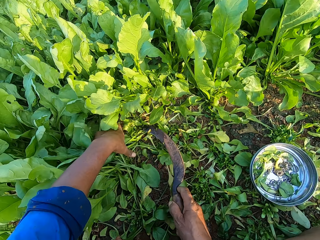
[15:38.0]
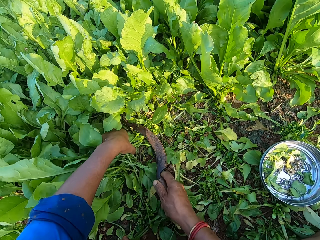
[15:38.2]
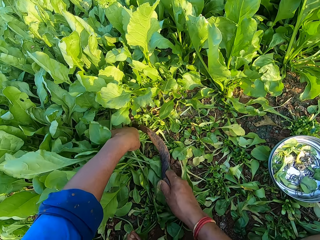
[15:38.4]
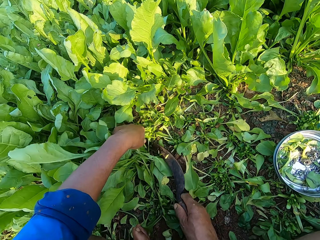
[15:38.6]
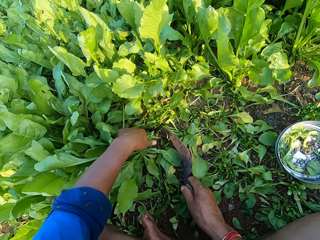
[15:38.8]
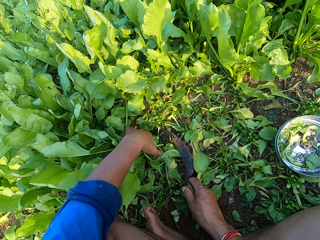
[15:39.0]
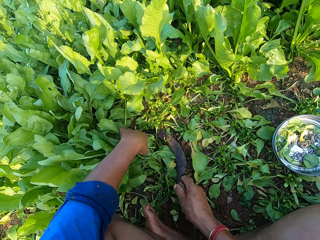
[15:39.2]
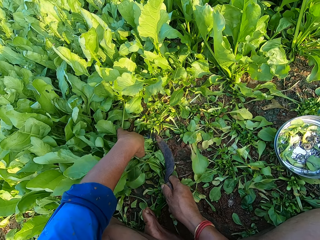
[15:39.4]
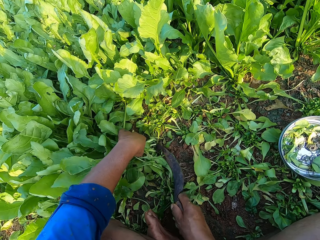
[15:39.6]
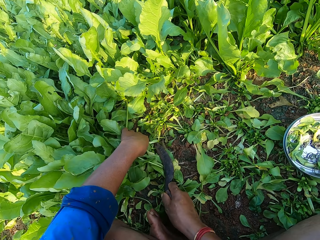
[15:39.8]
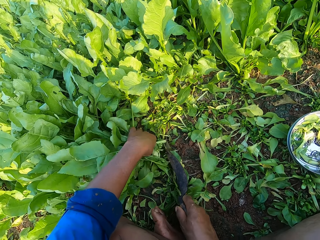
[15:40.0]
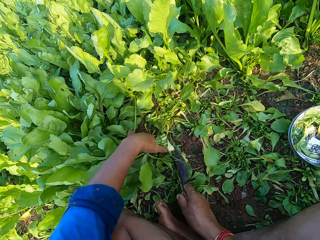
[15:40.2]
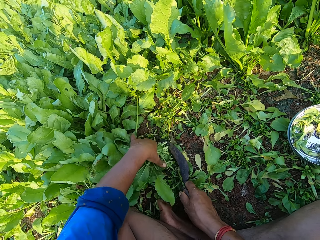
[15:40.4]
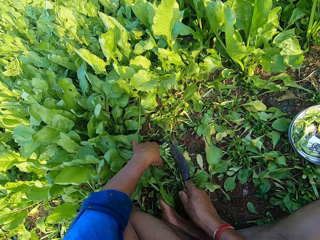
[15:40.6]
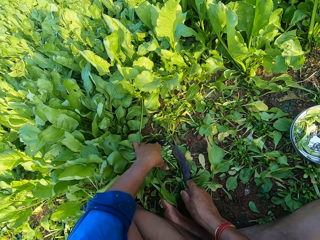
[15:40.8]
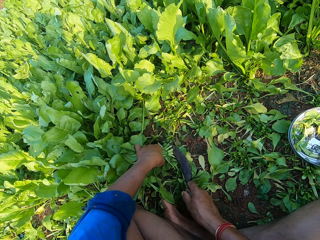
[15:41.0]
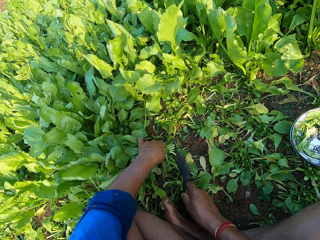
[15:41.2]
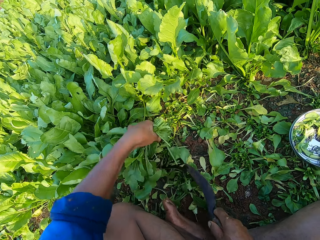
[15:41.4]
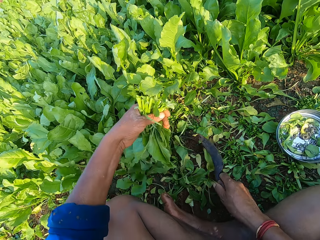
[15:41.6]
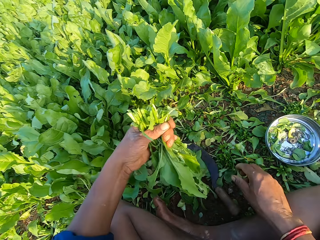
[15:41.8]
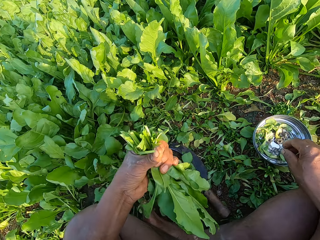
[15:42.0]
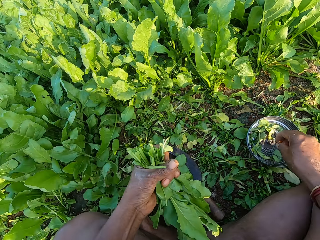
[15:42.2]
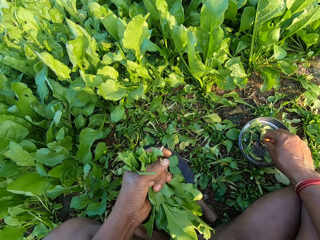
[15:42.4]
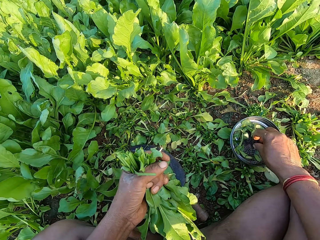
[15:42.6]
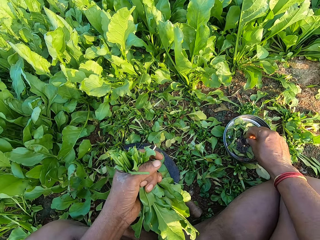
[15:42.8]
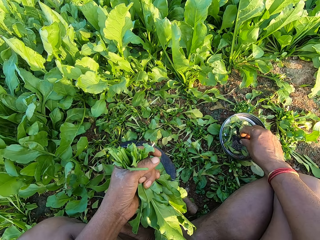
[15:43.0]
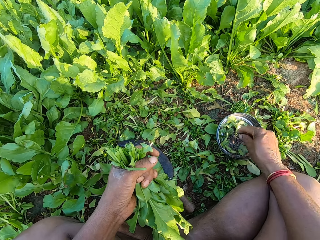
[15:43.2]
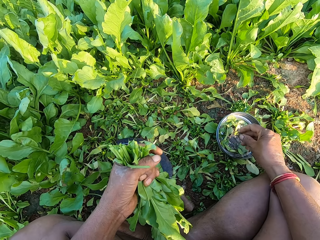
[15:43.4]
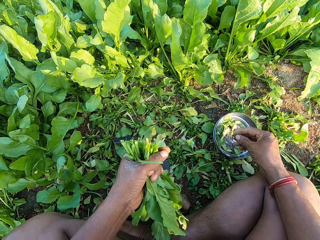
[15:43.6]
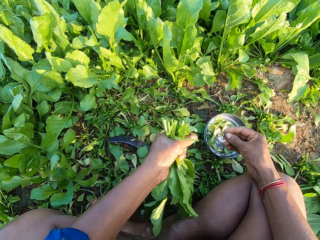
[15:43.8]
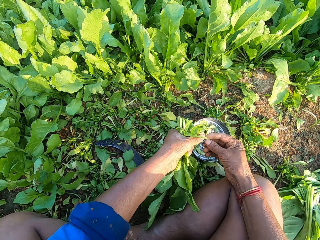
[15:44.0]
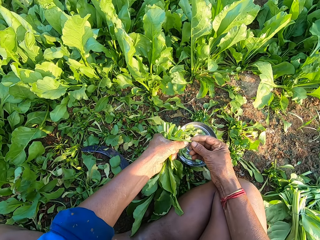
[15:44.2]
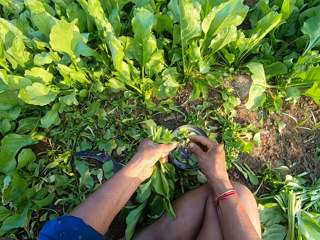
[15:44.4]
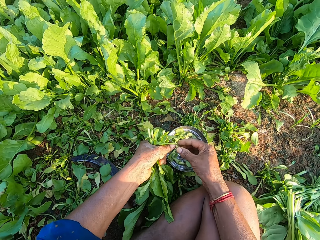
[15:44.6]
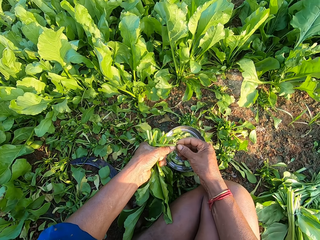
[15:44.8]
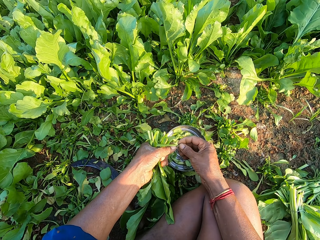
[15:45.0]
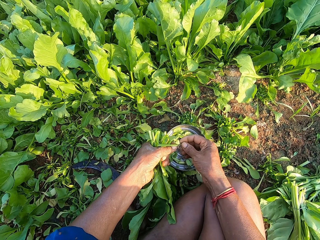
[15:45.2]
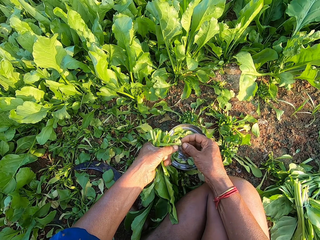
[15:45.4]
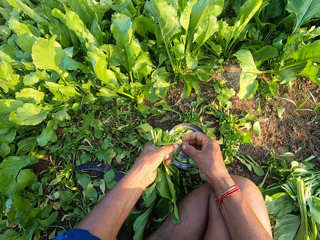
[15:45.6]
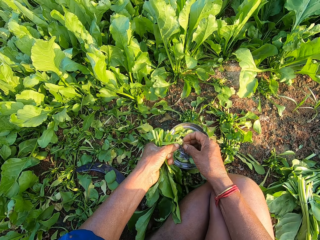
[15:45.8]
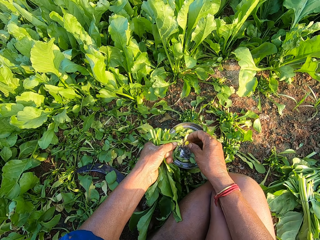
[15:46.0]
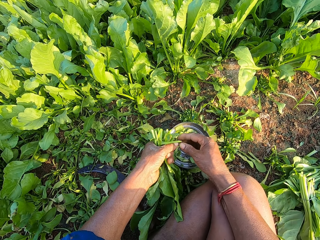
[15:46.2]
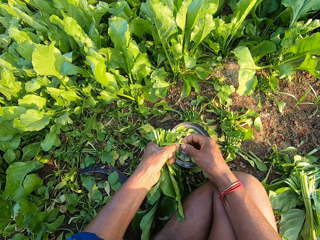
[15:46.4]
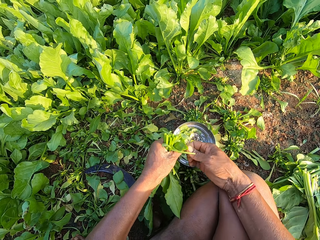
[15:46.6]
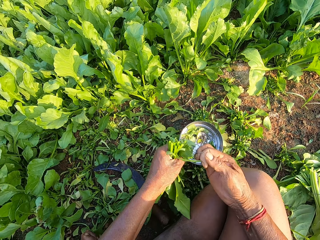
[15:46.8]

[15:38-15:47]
The camera wearer cuts the vegetables in his left hand with the knife in his right hand. He holds the vegetables in the farm with his left hand. He cuts the vegetables in his left hand with the knife in his right hand. He holds the vegetables in the farm with his left hand. He cuts the vegetables in his left hand with the knife in his right hand. He drops the knife on the ground with his right hand. He picks up a rubber band from the silver plate on the ground with his right hand. He holds the rubber band with both hands.

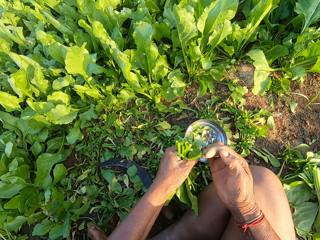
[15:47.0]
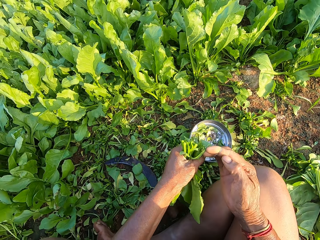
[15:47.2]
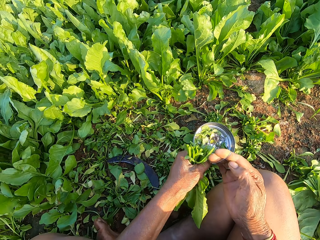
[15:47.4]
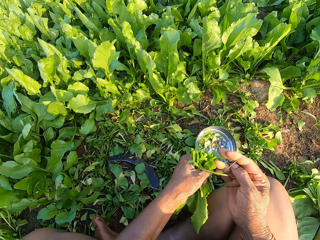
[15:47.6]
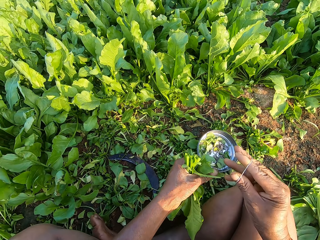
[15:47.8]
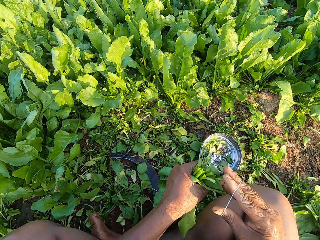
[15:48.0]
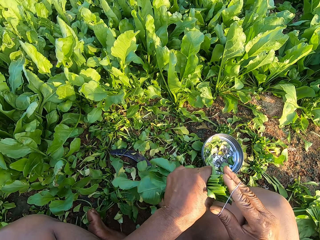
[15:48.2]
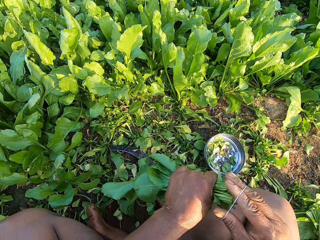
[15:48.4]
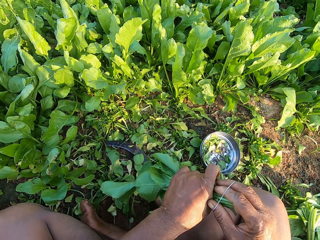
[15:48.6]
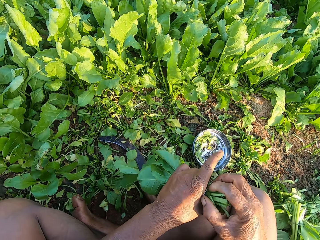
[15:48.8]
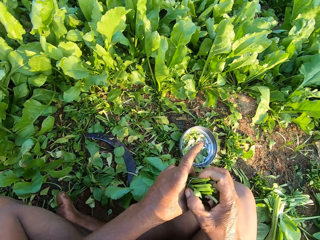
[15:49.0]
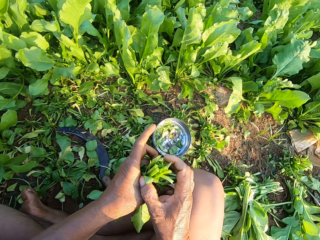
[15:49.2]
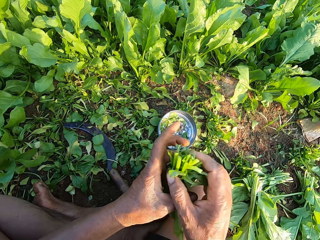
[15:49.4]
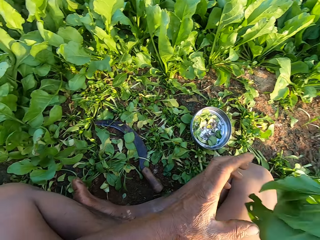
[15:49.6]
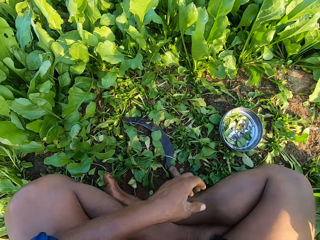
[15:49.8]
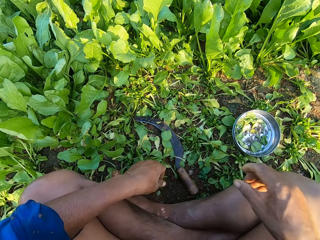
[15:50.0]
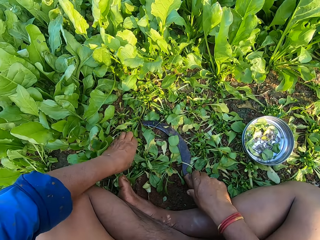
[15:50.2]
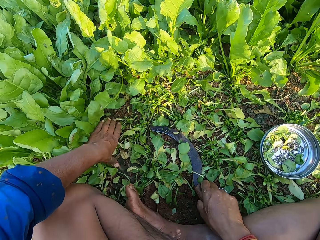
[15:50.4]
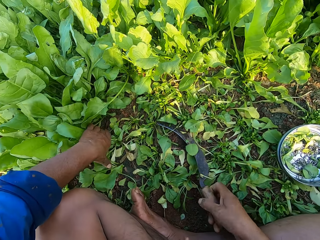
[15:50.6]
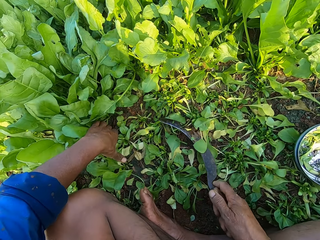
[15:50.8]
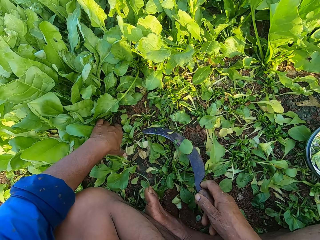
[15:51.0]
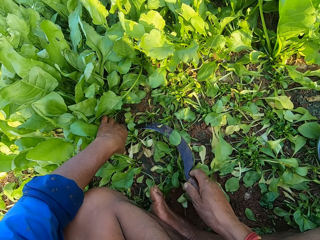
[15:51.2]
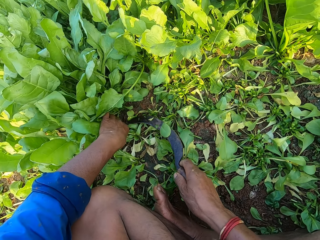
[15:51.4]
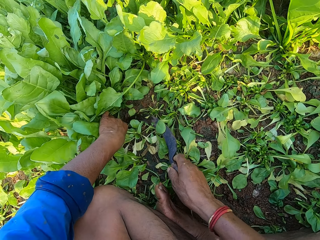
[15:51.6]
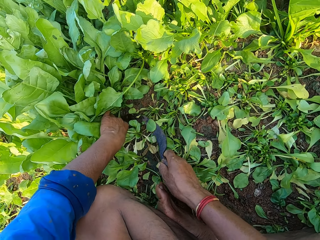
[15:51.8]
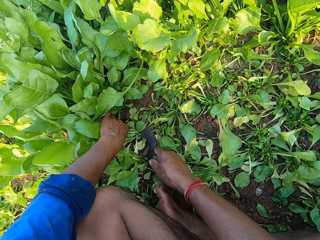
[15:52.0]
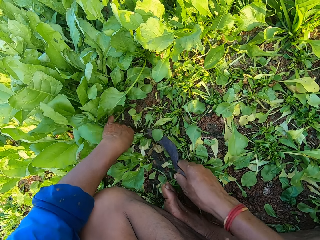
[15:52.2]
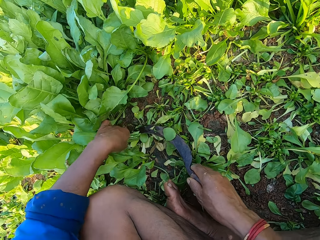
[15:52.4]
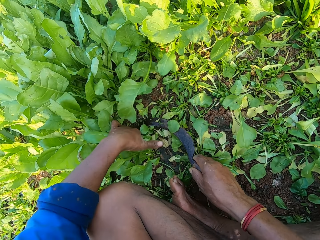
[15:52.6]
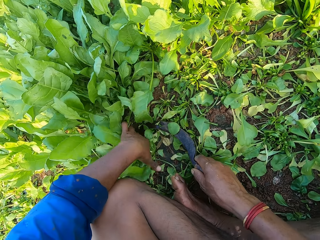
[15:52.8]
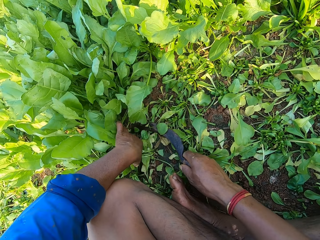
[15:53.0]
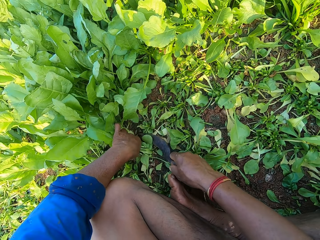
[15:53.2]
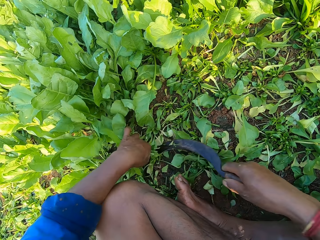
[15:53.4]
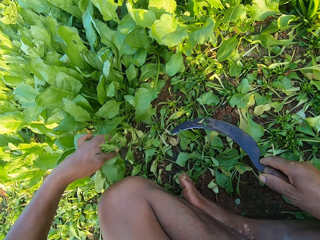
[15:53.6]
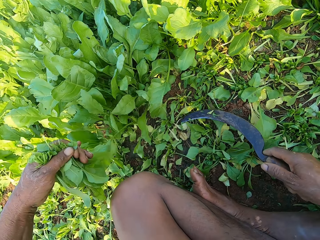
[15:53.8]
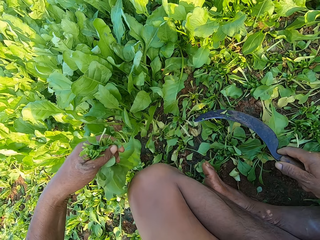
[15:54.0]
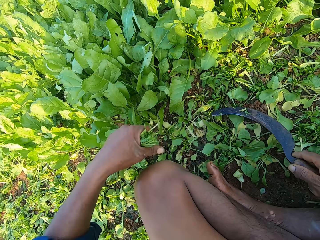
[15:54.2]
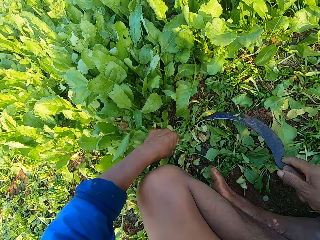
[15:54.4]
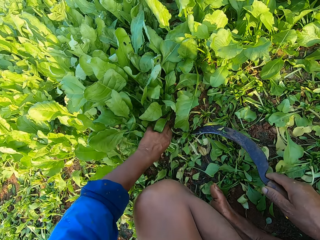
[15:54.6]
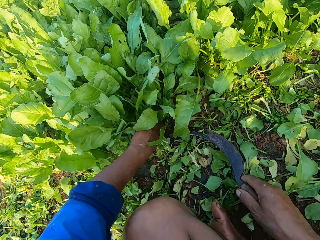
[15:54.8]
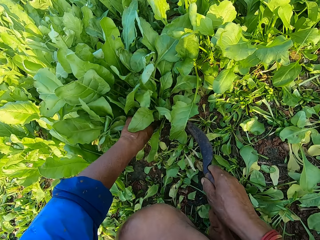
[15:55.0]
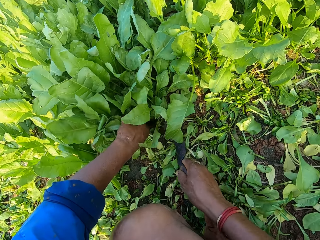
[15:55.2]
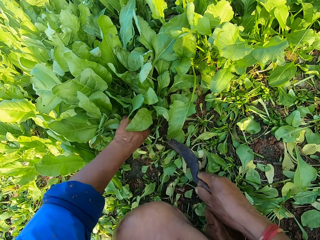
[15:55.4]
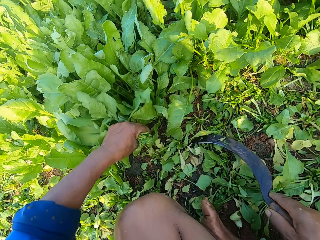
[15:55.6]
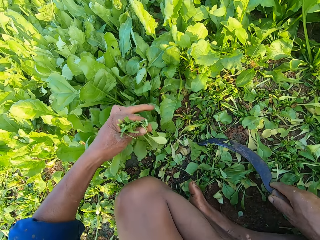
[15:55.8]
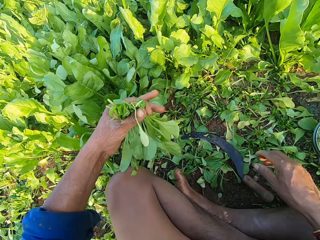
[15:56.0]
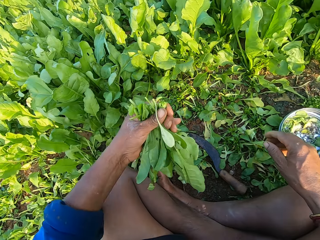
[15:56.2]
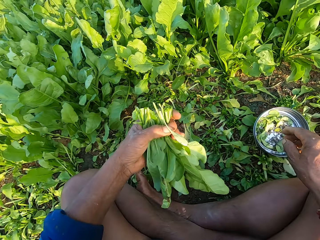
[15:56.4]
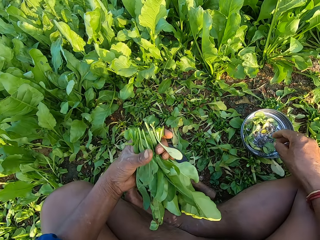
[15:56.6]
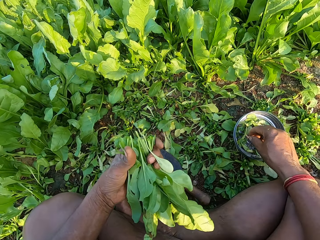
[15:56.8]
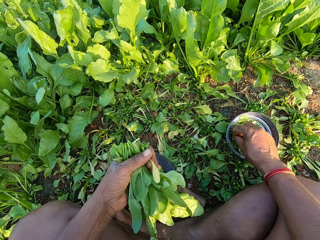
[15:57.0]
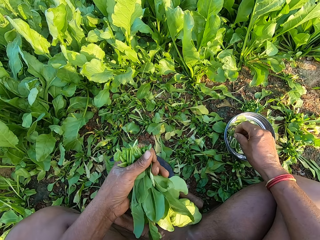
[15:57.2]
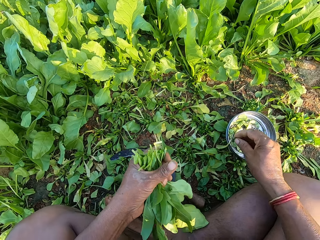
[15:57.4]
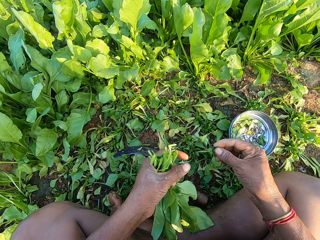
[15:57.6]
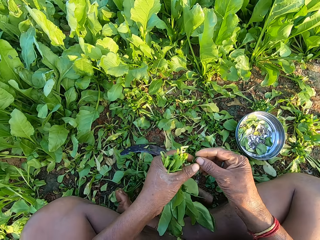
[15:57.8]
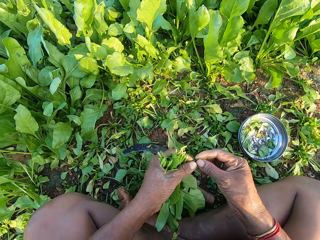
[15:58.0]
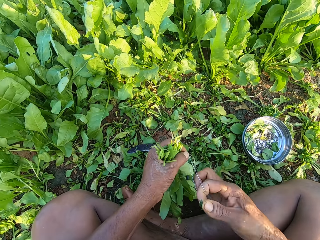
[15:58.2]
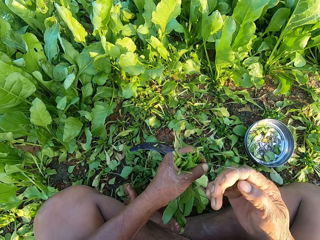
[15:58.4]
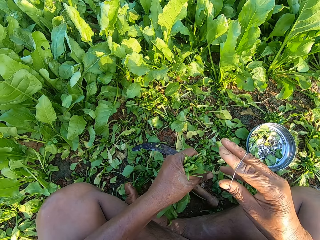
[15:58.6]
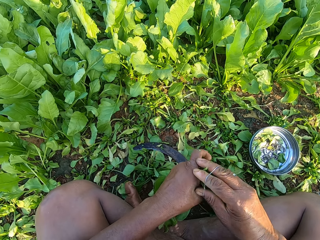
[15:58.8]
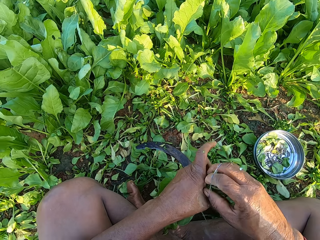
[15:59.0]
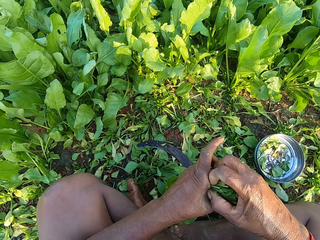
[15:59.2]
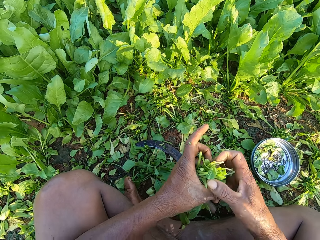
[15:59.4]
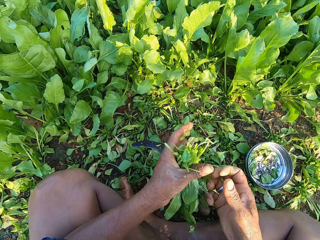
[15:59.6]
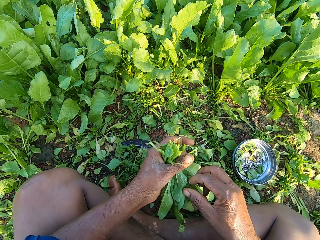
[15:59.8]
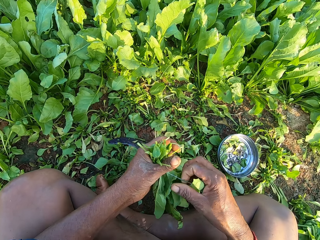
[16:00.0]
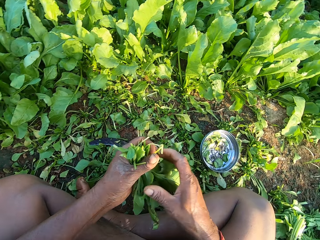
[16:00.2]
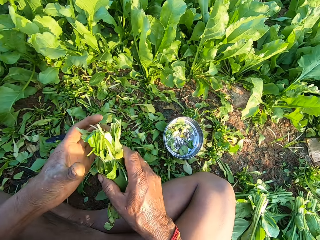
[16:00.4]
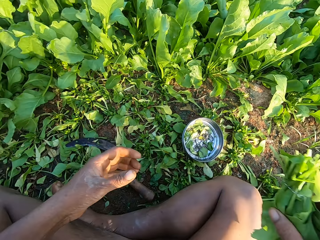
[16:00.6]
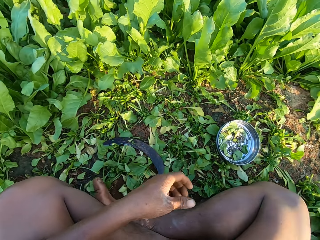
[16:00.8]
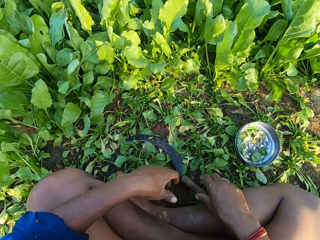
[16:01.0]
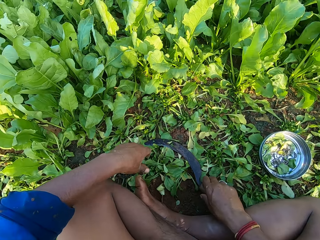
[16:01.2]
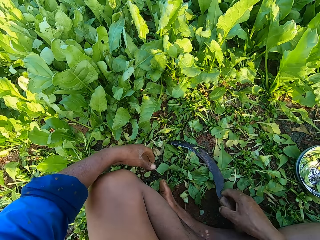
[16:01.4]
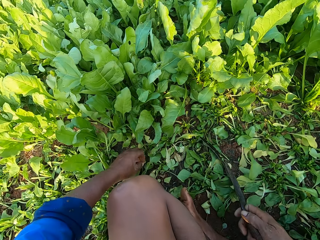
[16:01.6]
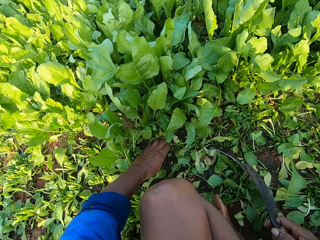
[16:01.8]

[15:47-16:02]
The camera wearer bands the vegetables in his left hand with the rubber band in his right hand. He passes the bundle of vegetables in his left hand to his right hand. He puts down the vegetables. He picks up the knife, a sickle, from the ground with his right hand. He holds the vegetables in the farm with his left hand. He cuts the vegetables in his left hand with the knife in his right hand. He holds the vegetables in the farm with his left hand. He cuts the vegetables in his left hand with the knife in his right hand. He holds the vegetables in the farm with his left hand. He cuts the vegetables in his left hand with the knife in his right hand. He drops the knife on the ground with his right hand. He picks up a rubber band from the silver plate on the ground with his right hand. He holds the rubber band with both hands. He bands the vegetables in his left hand with the rubber band in his right hand. He passes the bundle of vegetables in his left hand to his right hand. He drops the bundle of vegetables on the bundles of vegetables on the ground with his right hand. He picks up the knife from the ground with his right hand.
